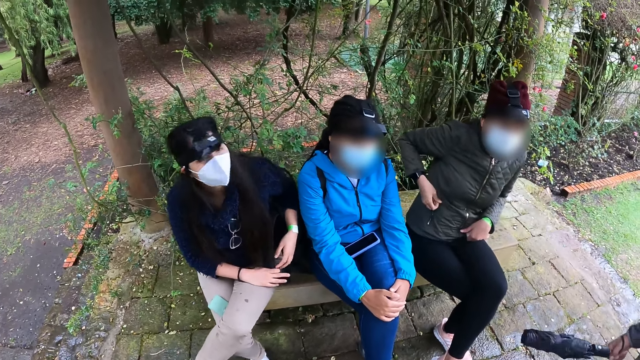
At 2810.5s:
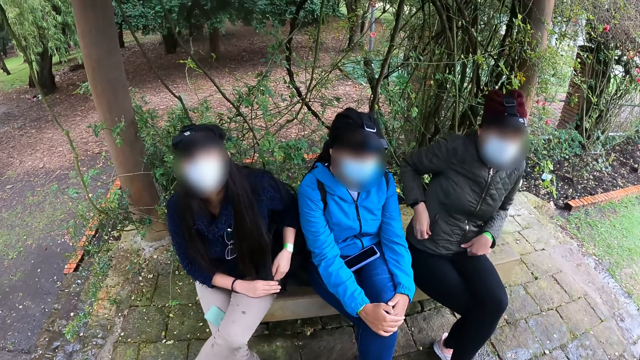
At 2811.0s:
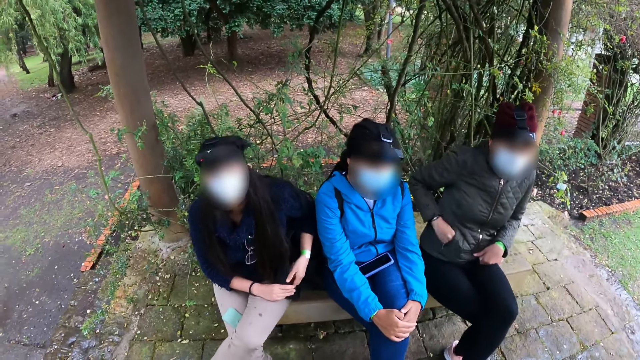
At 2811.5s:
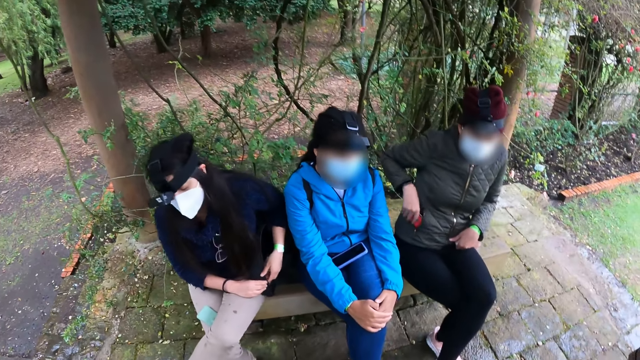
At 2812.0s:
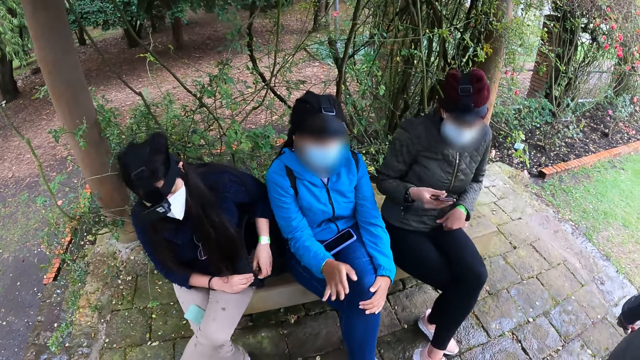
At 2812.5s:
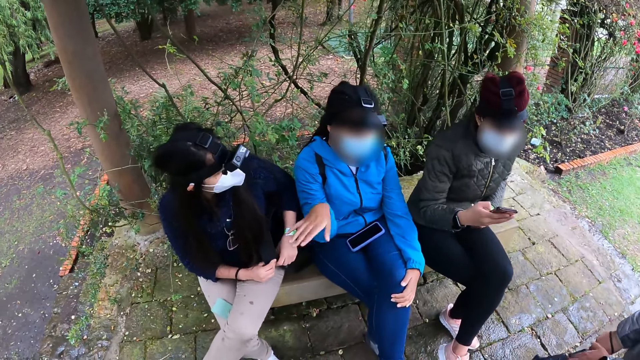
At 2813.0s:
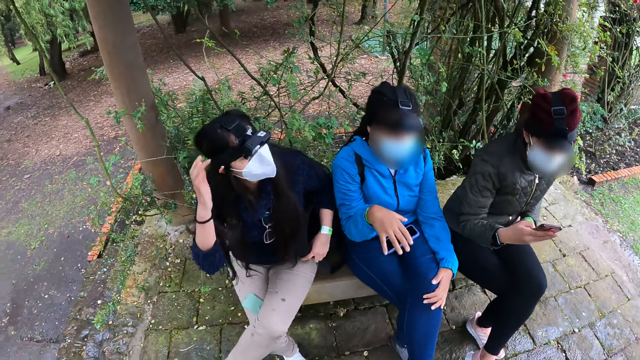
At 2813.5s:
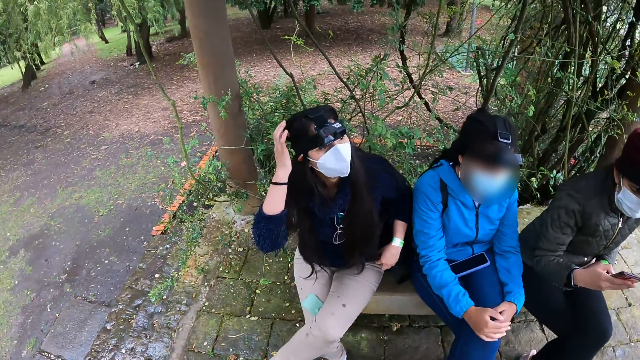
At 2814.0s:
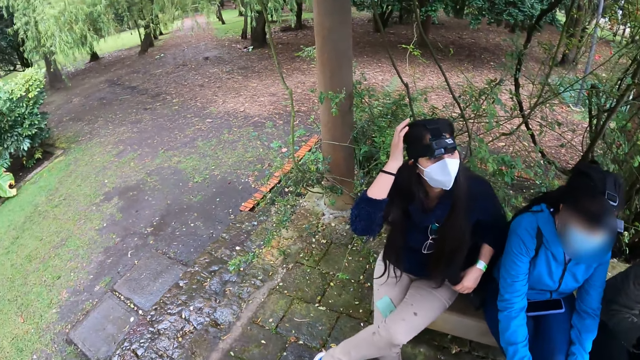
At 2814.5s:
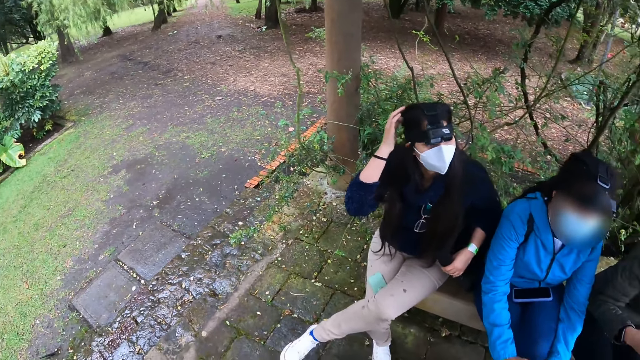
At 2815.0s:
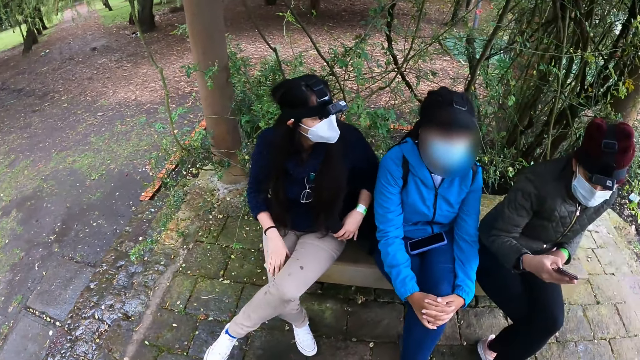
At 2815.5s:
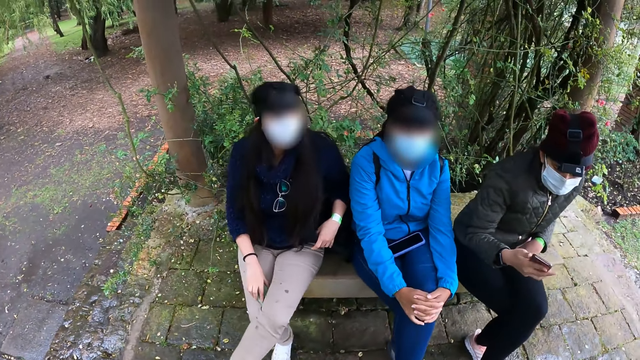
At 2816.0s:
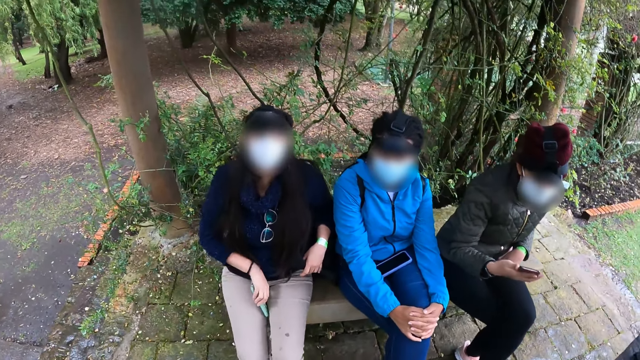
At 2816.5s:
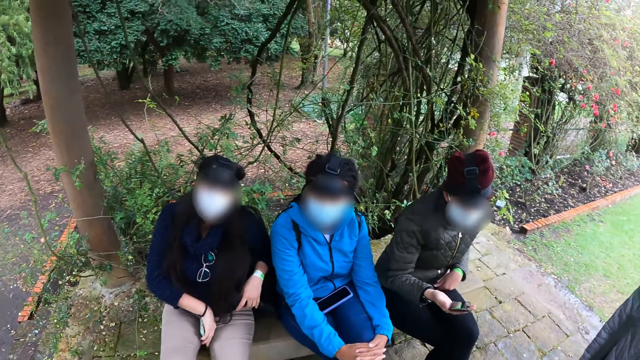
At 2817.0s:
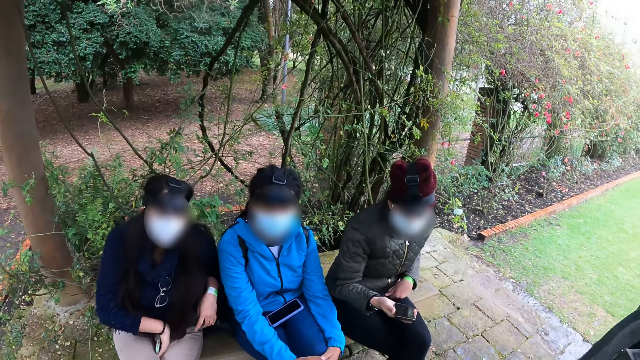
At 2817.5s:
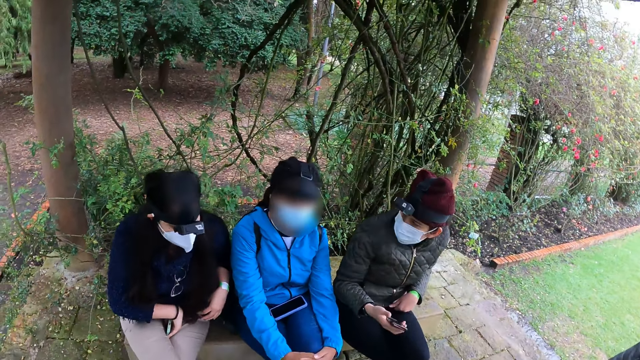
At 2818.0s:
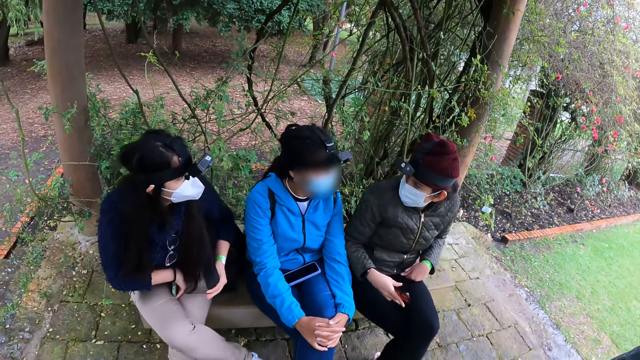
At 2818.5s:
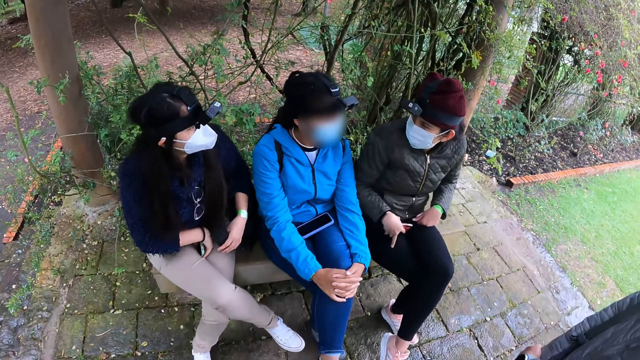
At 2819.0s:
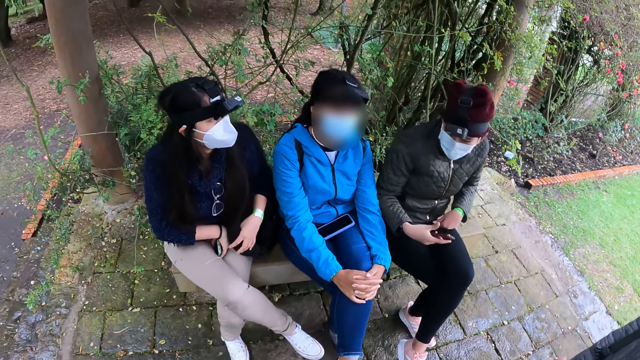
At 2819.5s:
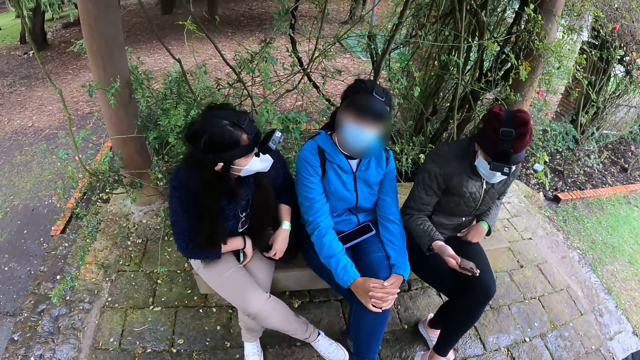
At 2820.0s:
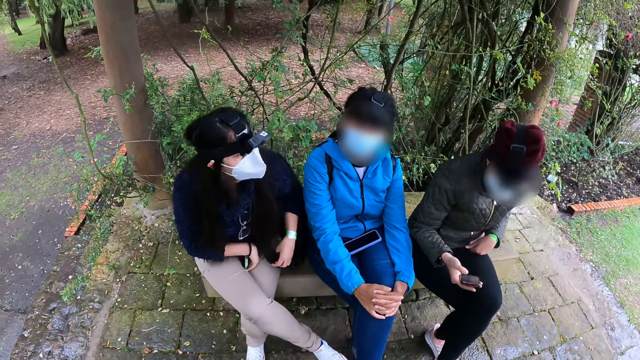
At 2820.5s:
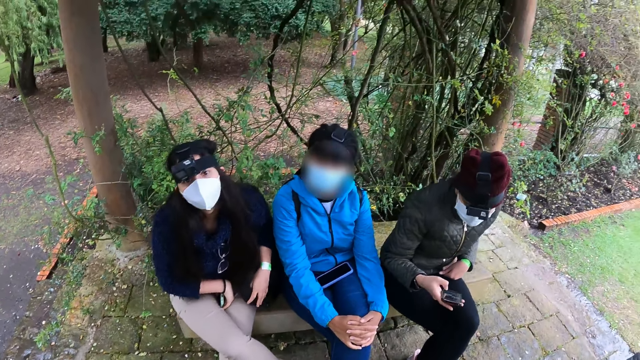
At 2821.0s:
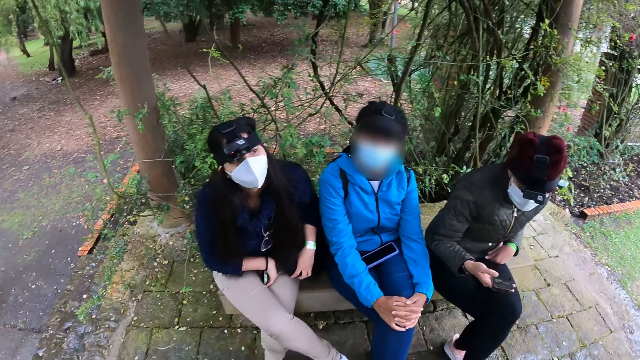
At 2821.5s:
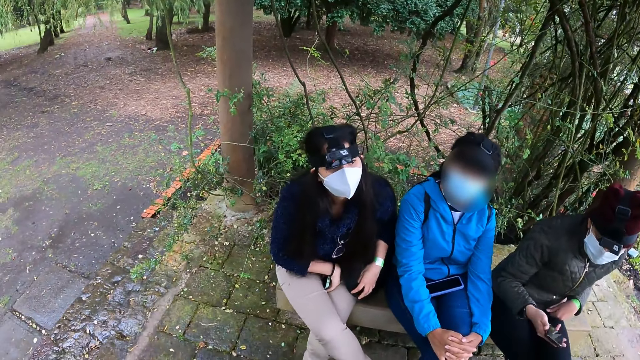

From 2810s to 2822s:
A woman unzips the pocket of a grey jacket with both hands. The woman removes a phone from the pocket of the grey jacket. The woman operates the phone in her right hand. Another woman gestures with her right hand. A third woman moves a phone between her legs.

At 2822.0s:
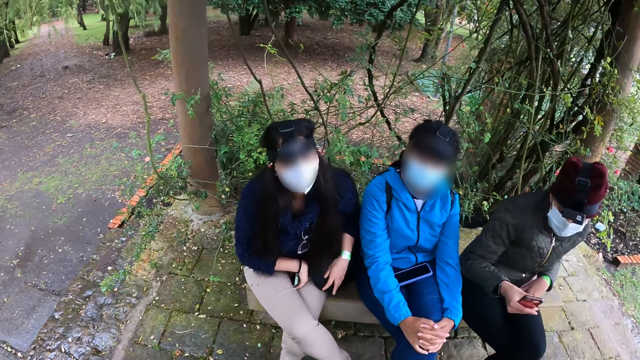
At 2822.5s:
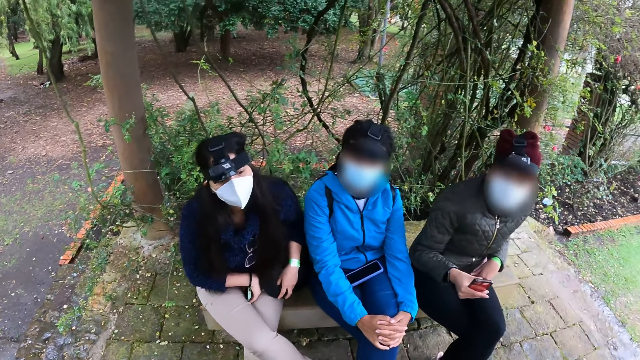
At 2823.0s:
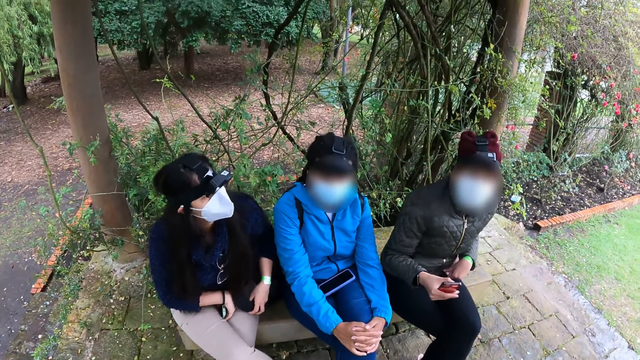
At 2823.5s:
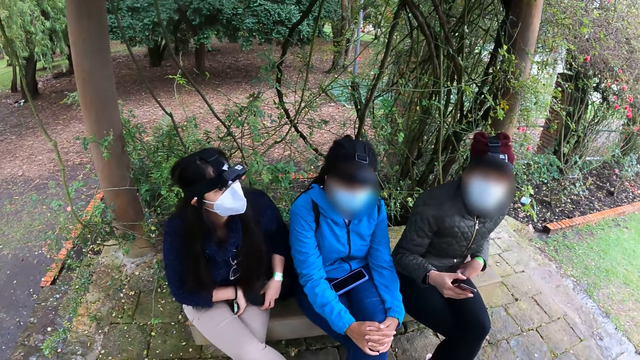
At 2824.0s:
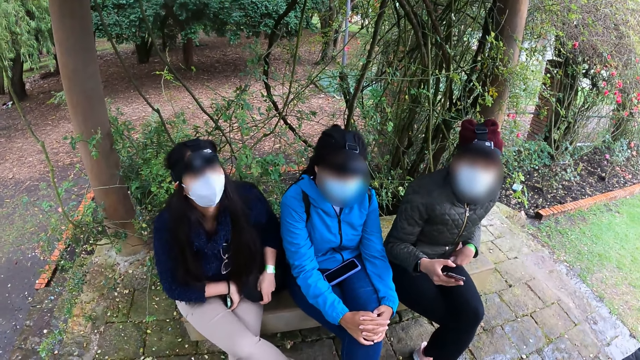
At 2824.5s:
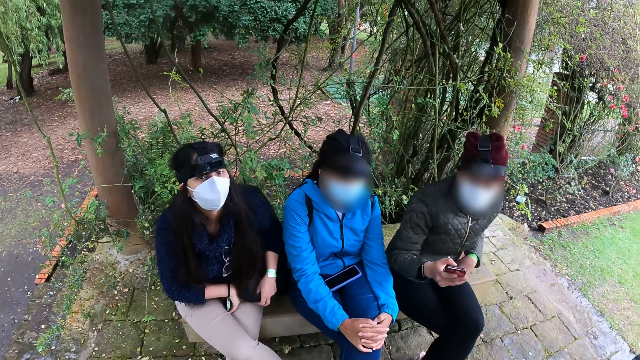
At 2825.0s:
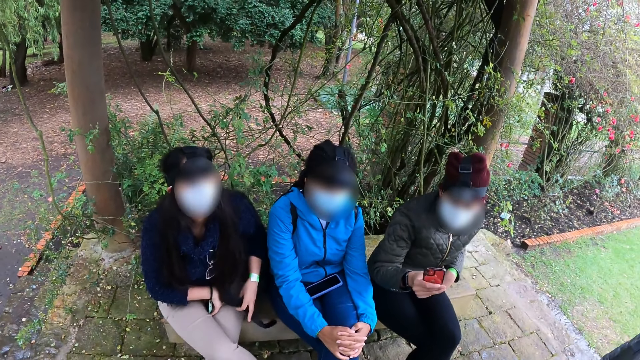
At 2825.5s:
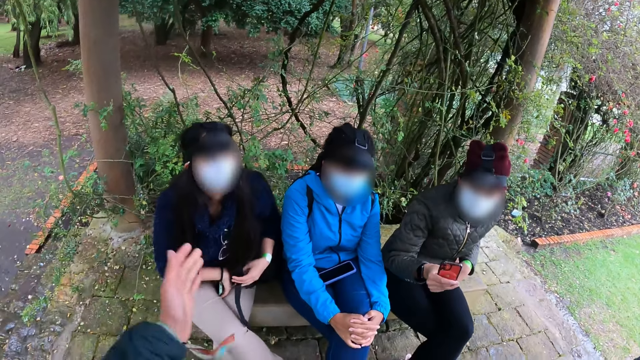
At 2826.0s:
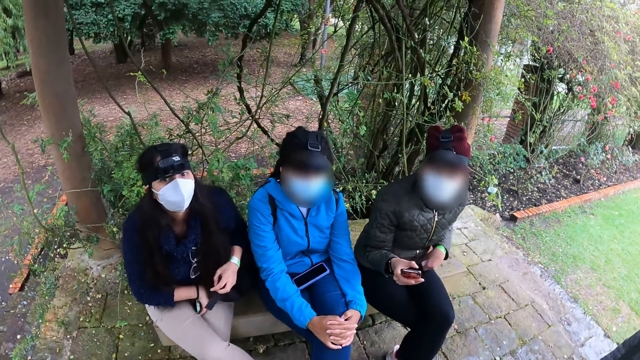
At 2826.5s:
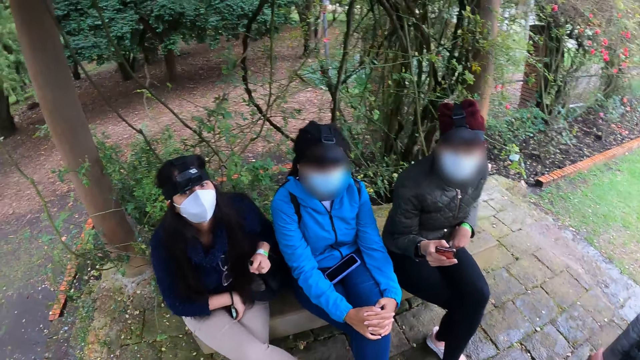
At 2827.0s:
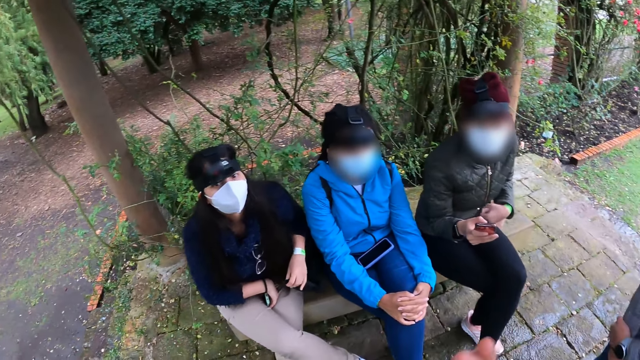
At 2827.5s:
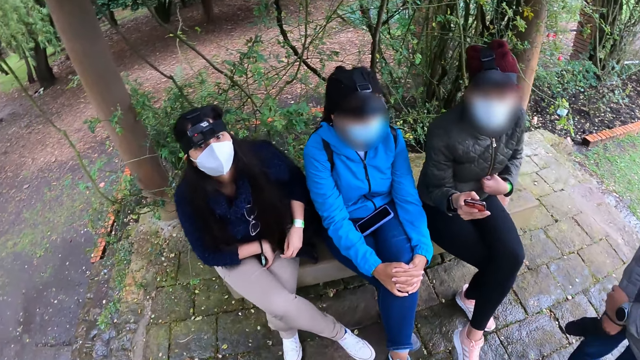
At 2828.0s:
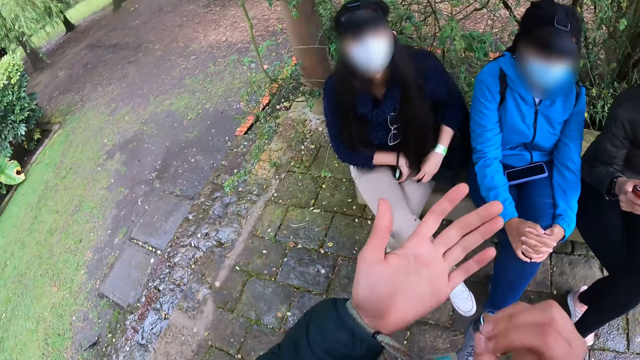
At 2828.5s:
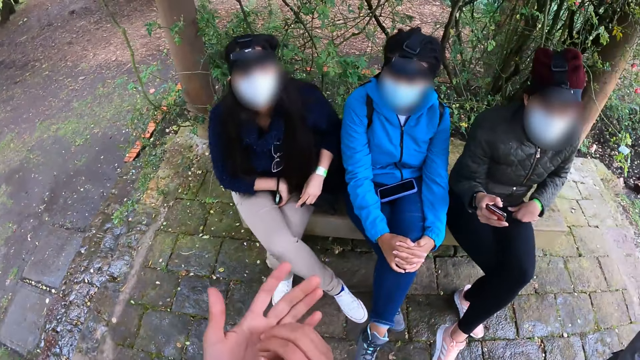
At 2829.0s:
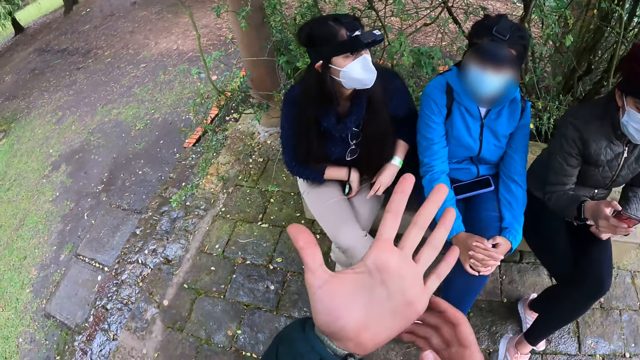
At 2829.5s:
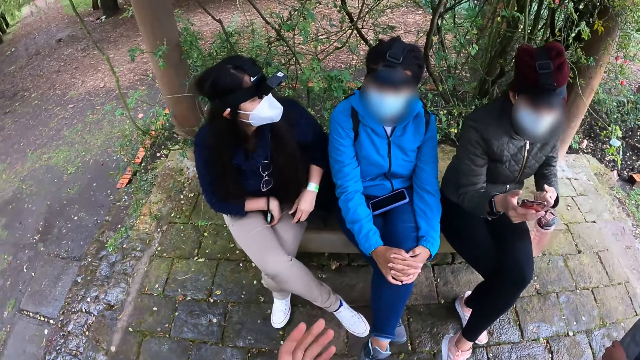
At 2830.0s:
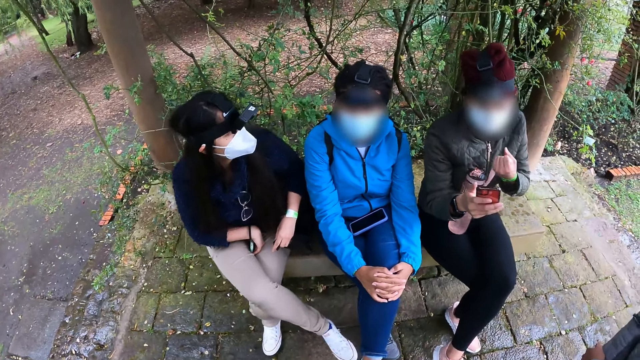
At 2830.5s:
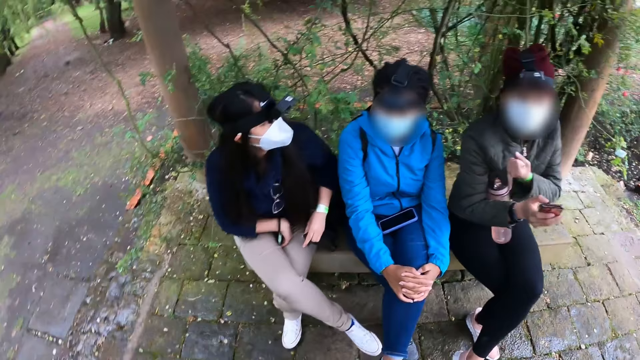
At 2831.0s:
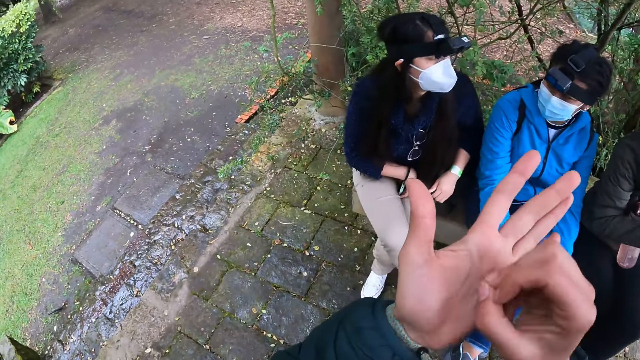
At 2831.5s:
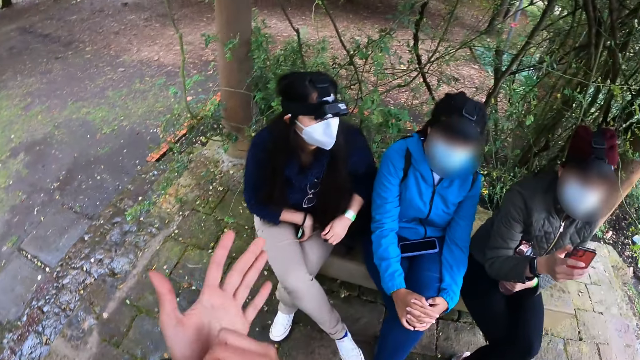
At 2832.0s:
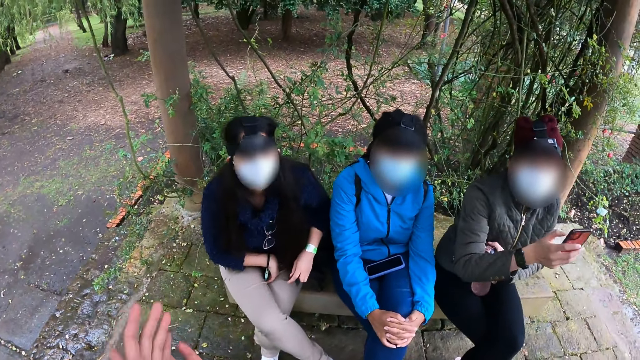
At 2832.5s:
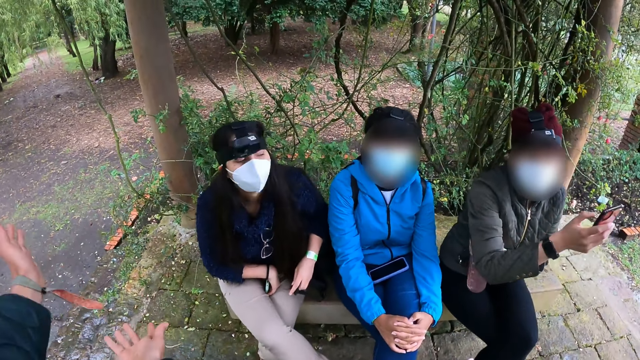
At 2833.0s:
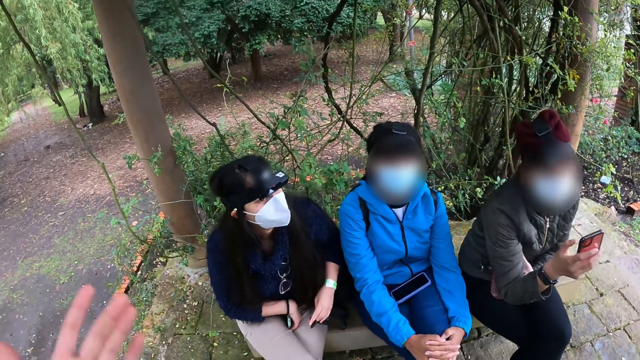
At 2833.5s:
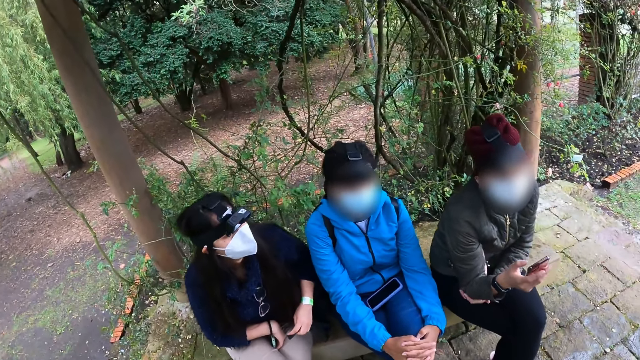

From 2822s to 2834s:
The camera wearer interacts with a woman, another woman and a third woman. They gesture with both hands. The third woman moves the pink bottle from a park bench to her legs.
